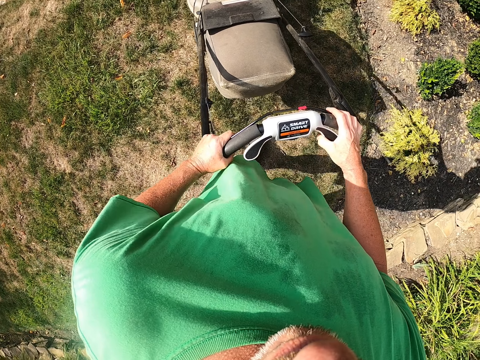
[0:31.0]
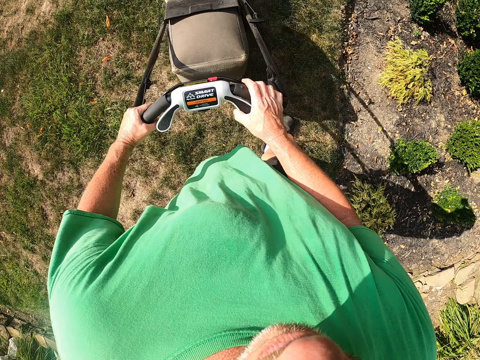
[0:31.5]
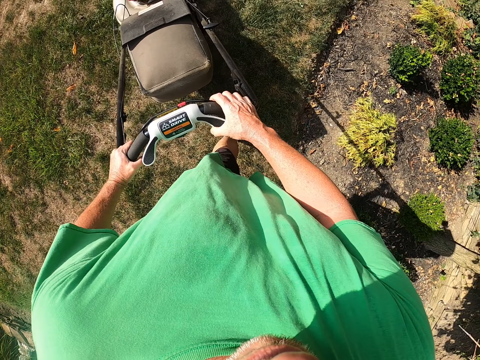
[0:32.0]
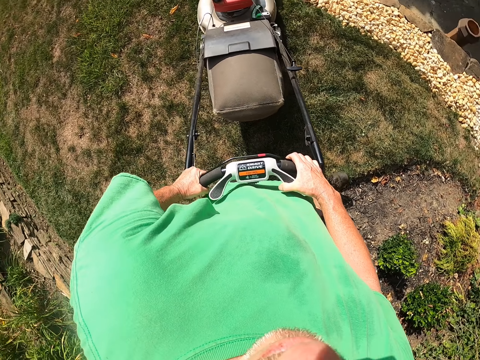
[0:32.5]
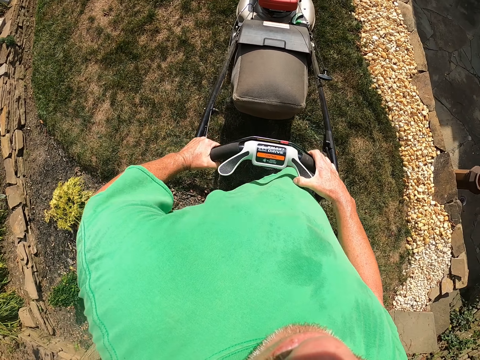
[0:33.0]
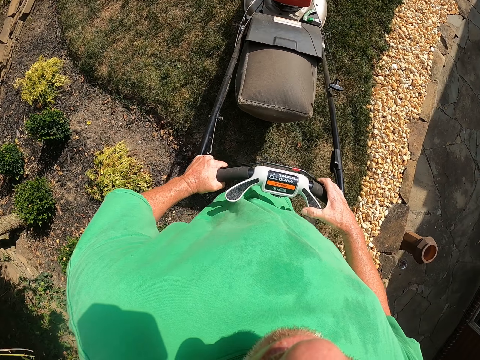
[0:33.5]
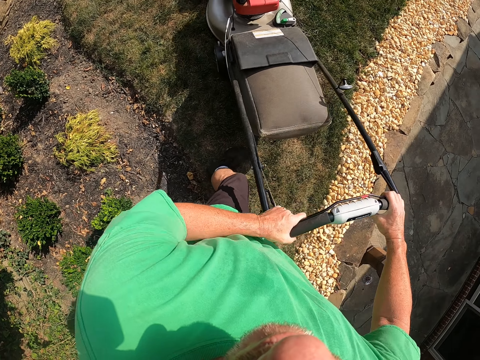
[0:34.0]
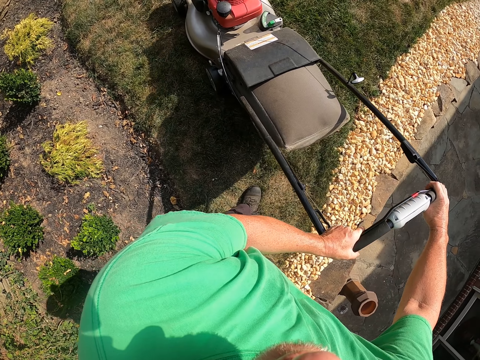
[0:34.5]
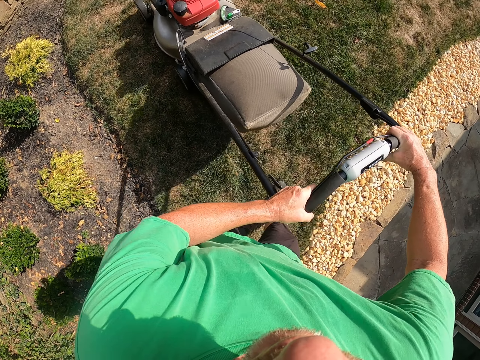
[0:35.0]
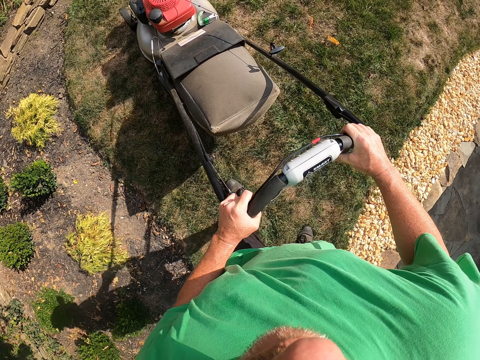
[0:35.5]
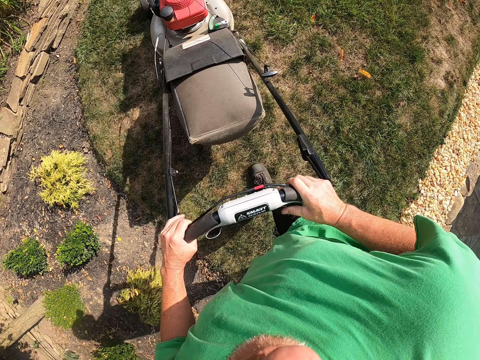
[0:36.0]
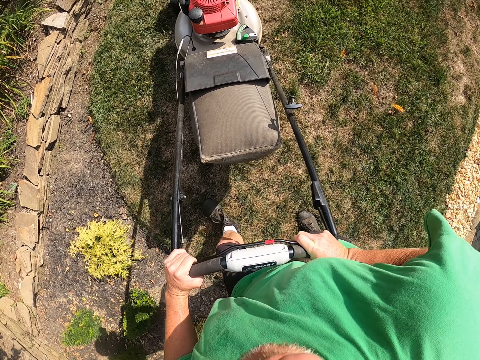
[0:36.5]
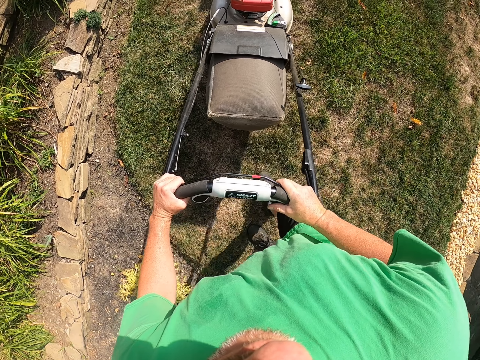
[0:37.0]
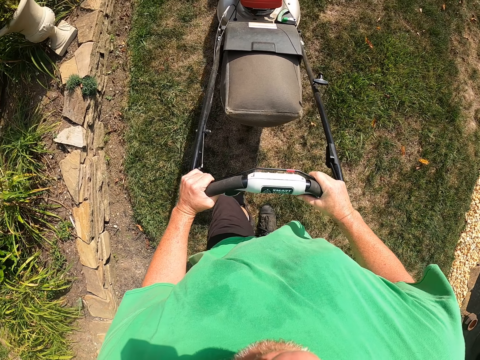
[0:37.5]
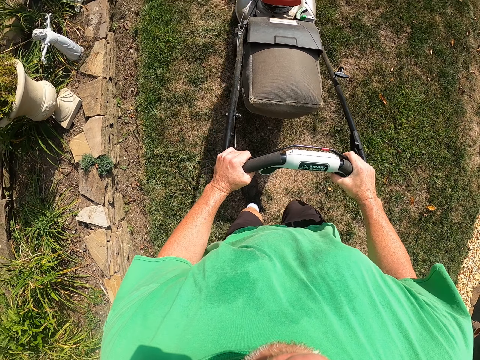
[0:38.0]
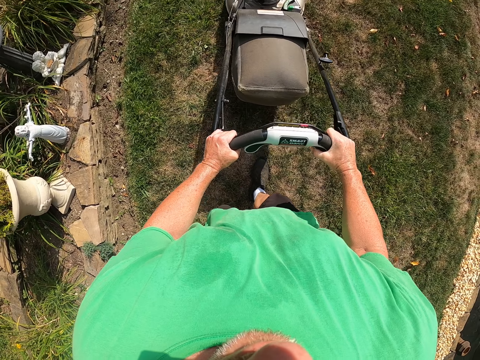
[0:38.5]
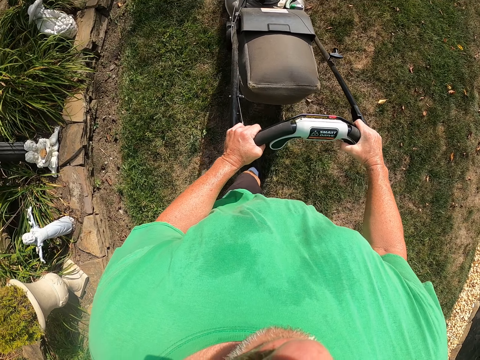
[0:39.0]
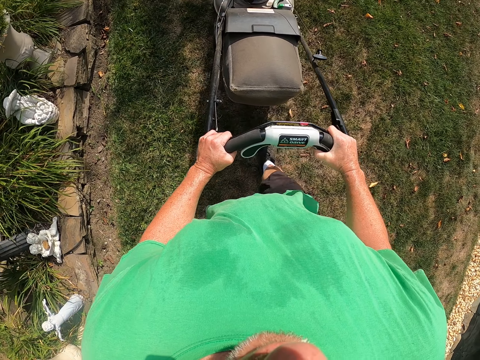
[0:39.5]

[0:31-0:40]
The camera wearer turns around with the lawn mower. They push the lawn mower.

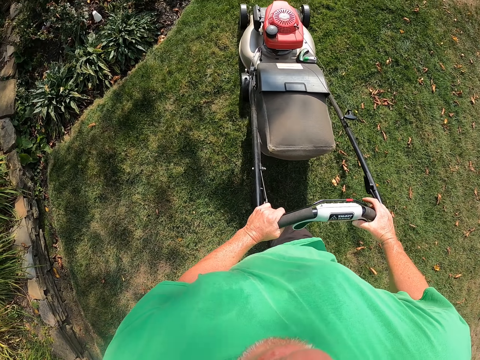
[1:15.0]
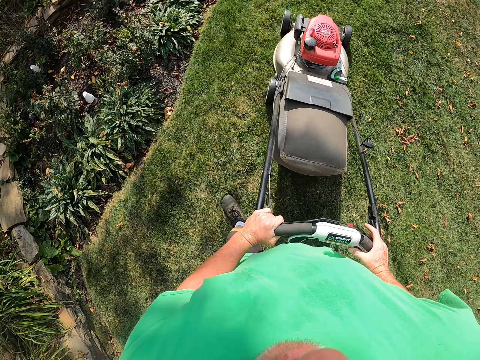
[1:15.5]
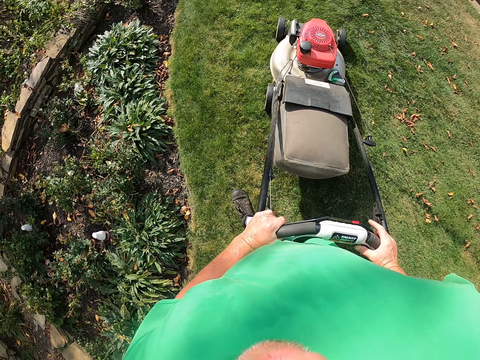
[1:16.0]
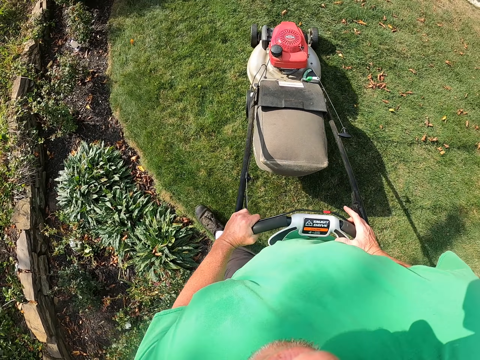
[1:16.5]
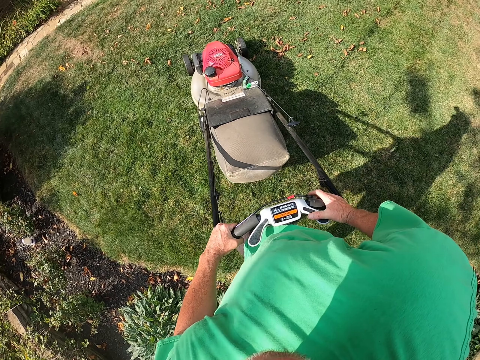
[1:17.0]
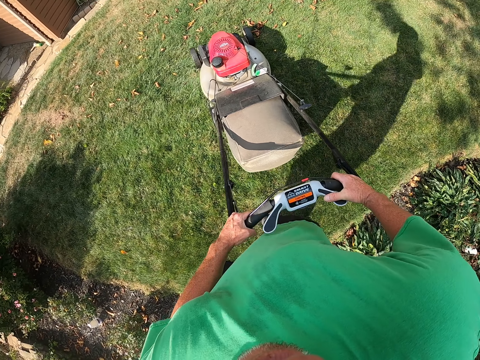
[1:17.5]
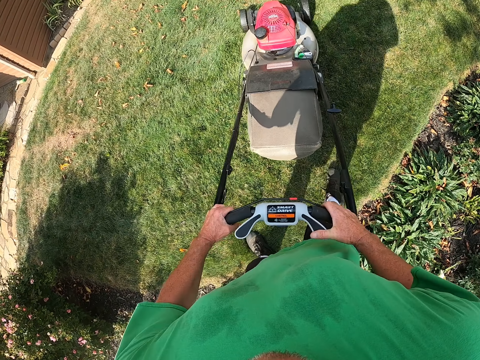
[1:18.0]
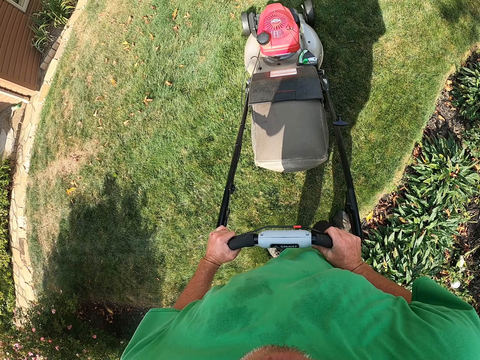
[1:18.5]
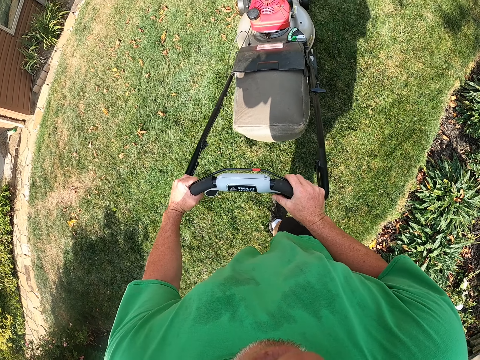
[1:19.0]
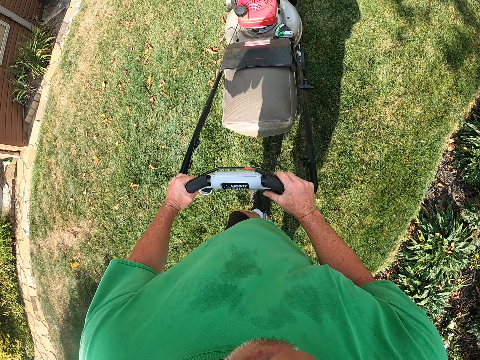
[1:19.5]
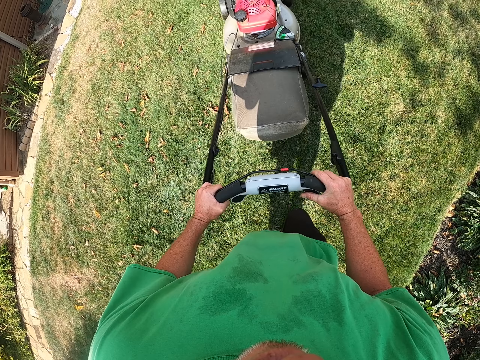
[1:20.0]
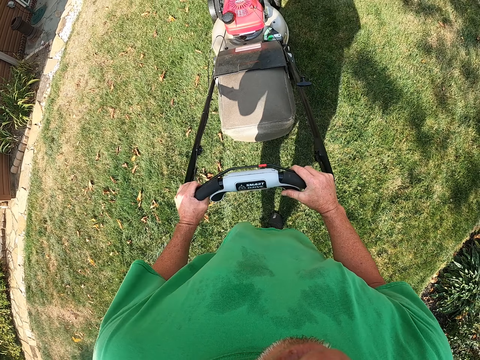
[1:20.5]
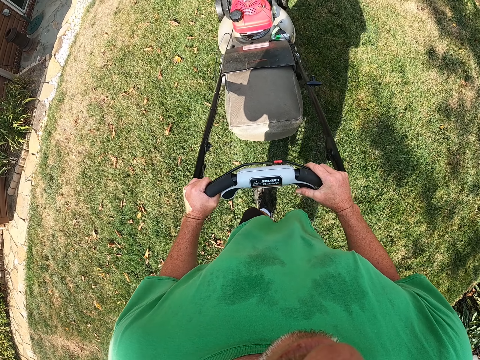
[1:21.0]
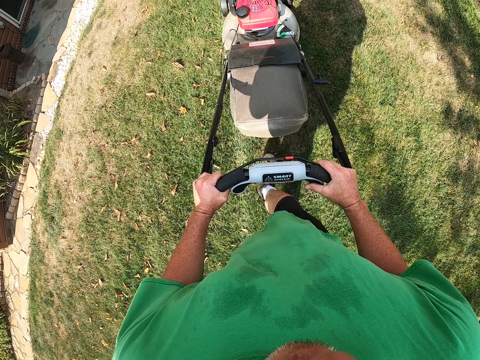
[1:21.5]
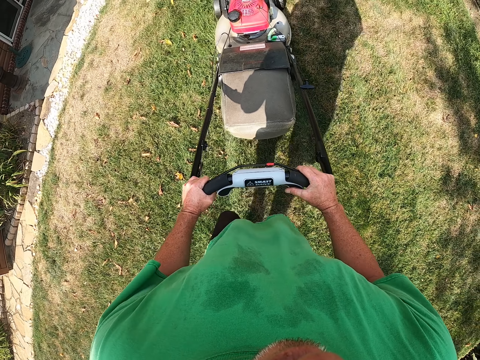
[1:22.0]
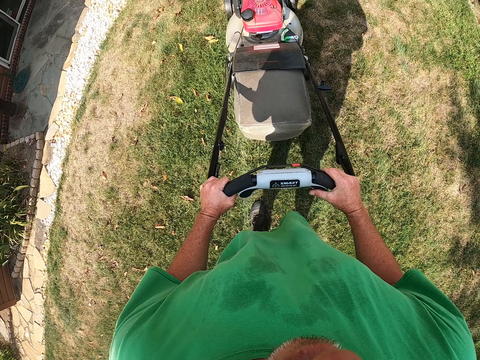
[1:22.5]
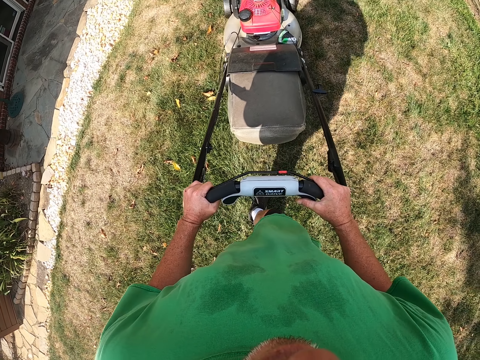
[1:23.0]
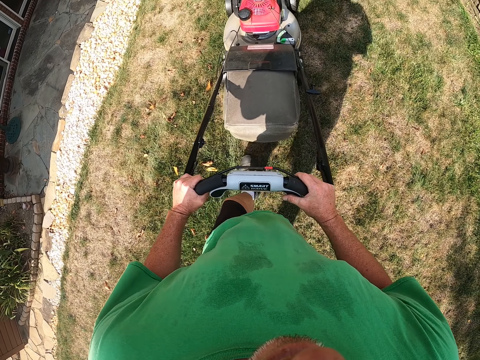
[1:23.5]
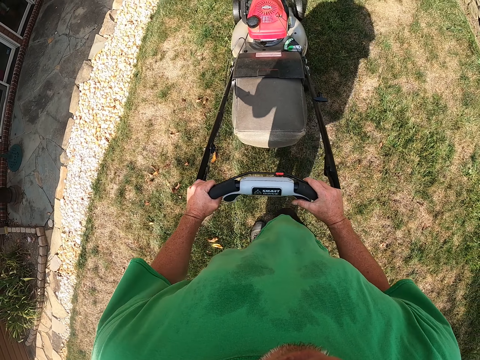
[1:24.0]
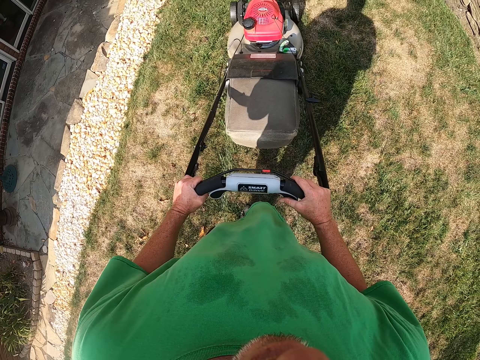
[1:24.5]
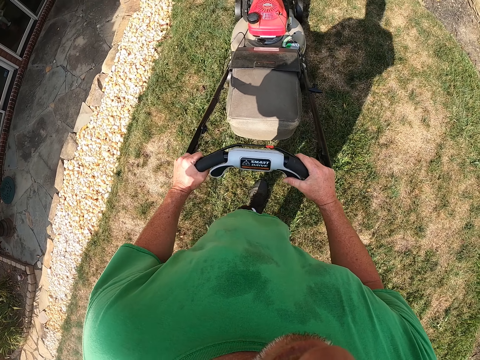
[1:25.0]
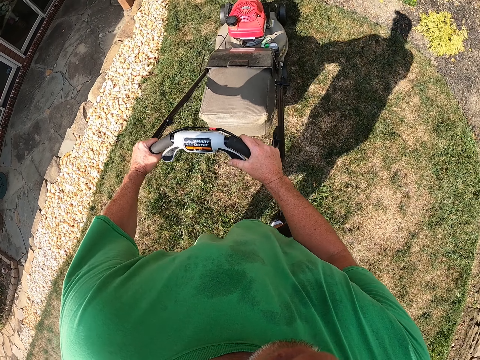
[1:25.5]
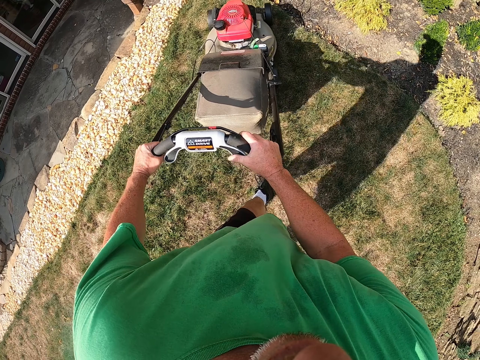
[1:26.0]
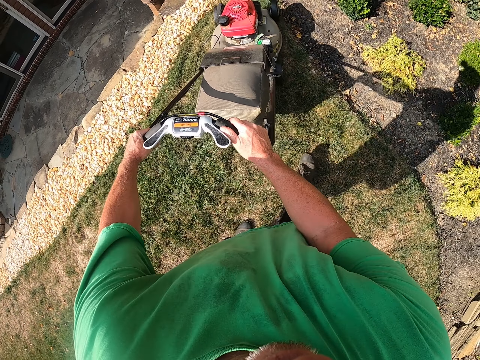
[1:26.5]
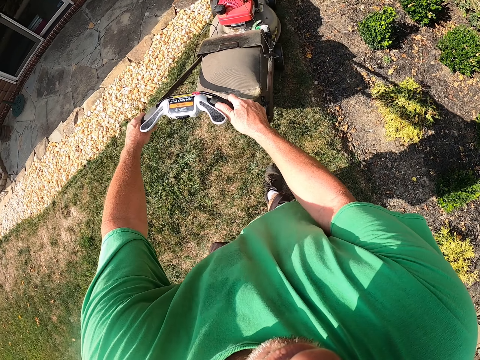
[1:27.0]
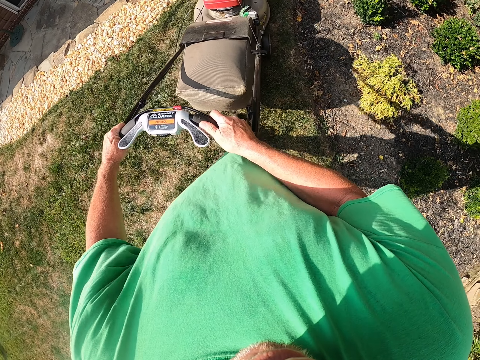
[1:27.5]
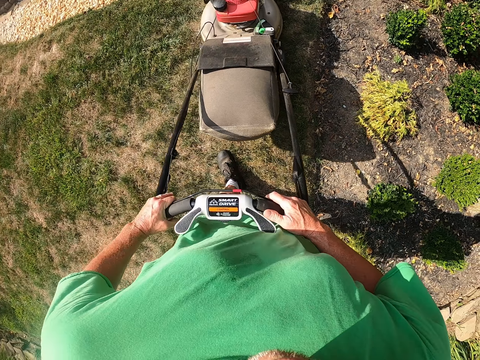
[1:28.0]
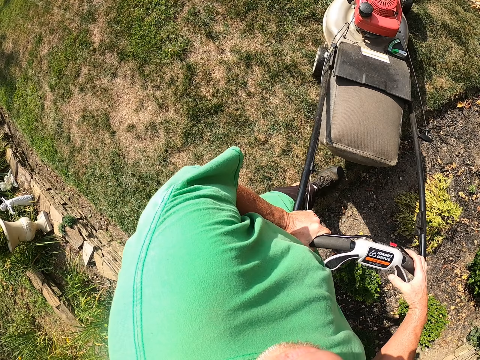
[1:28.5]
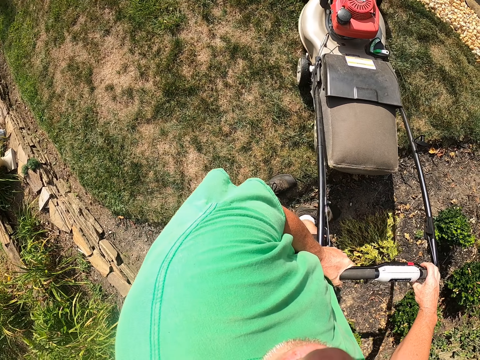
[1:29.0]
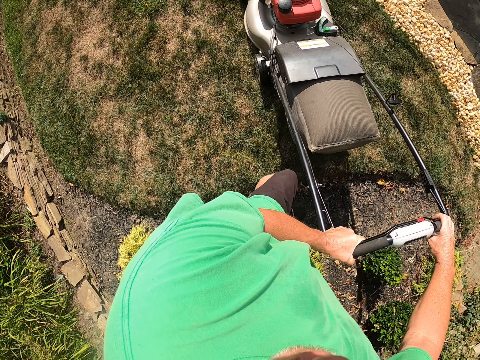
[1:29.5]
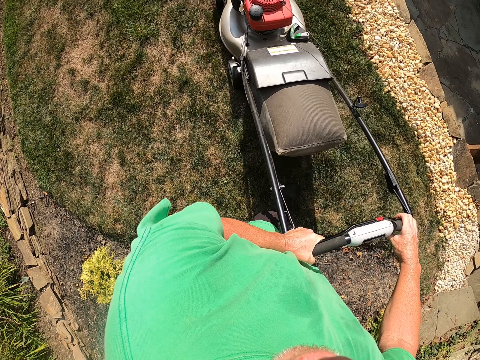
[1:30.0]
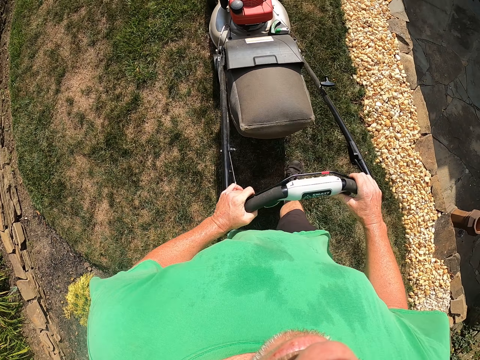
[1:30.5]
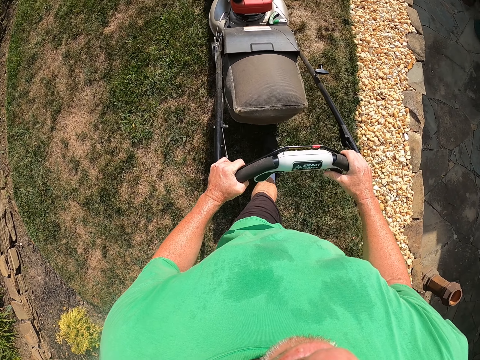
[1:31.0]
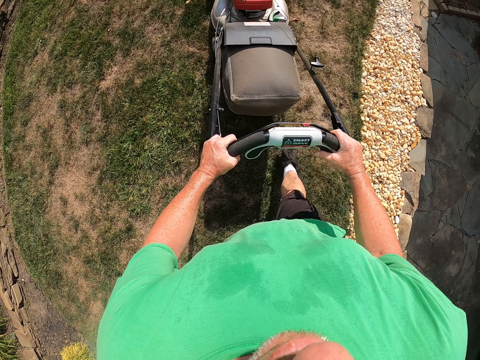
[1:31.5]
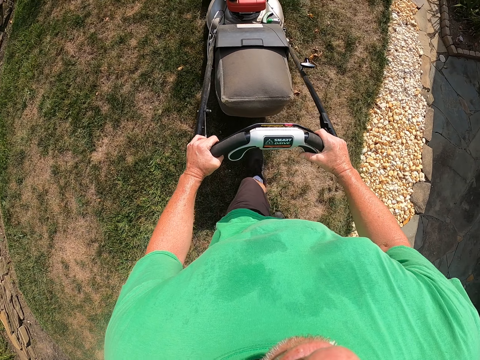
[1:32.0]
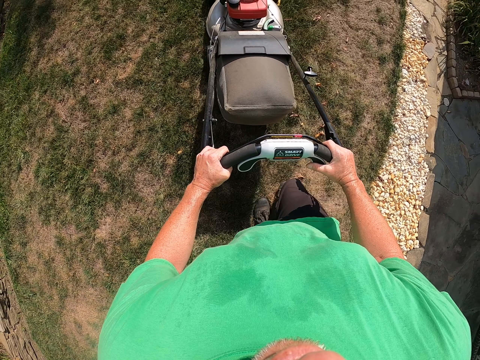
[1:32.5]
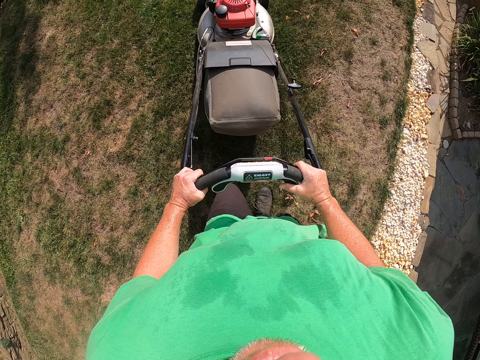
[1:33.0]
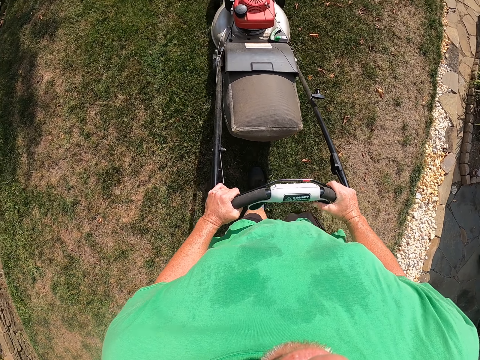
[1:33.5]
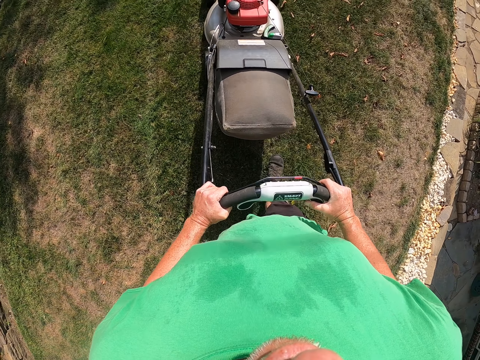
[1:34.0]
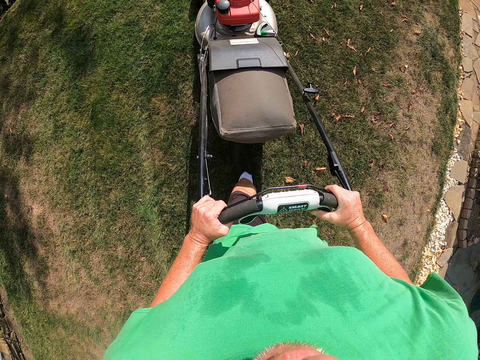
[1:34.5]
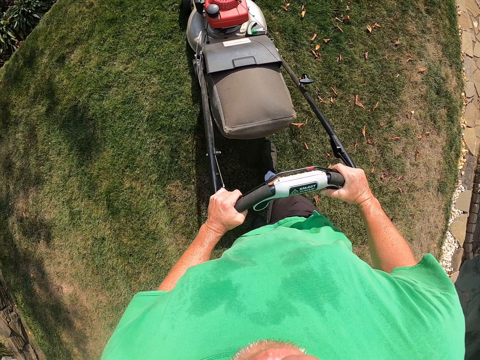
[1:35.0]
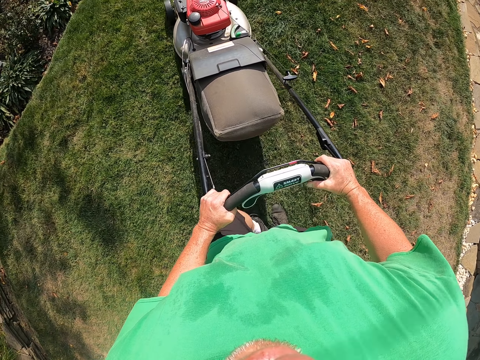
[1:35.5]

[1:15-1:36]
The camera wearer turns around with the lawn mower. They push the lawn mower. They pull back the lawn mower. They turn around with the lawn mower. They push the lawn mower.
